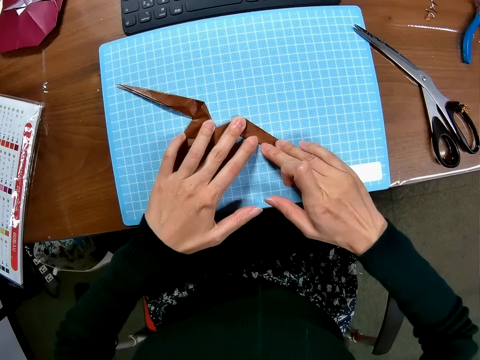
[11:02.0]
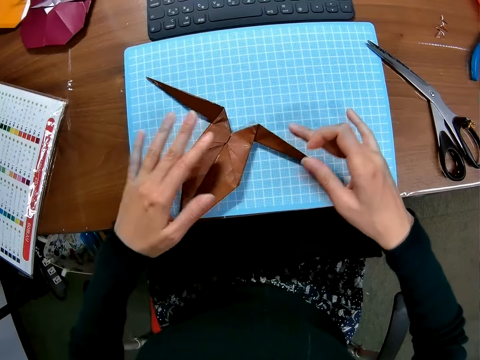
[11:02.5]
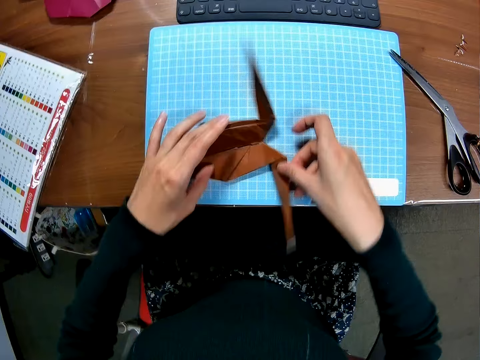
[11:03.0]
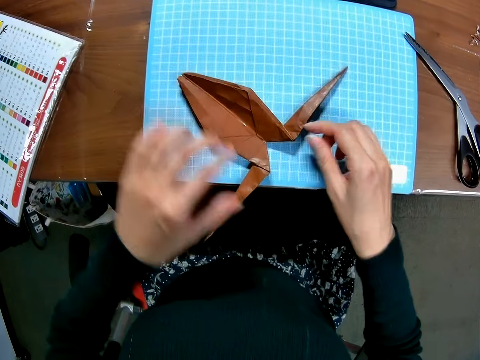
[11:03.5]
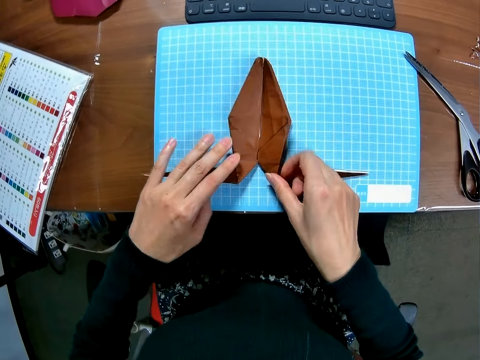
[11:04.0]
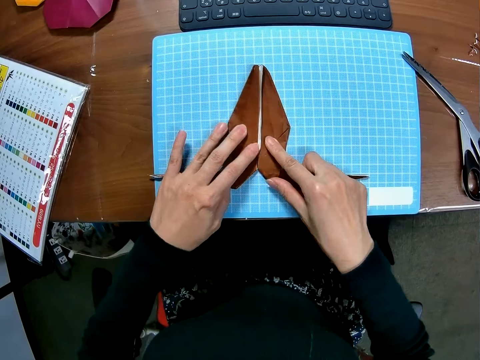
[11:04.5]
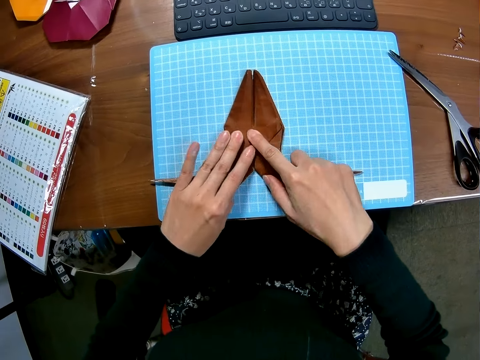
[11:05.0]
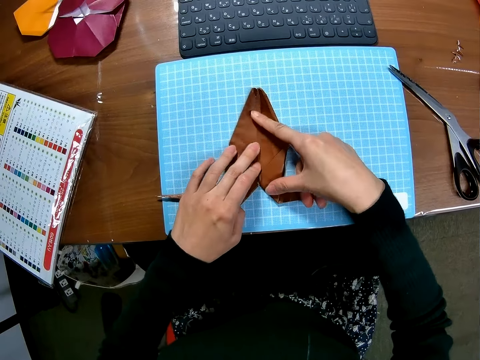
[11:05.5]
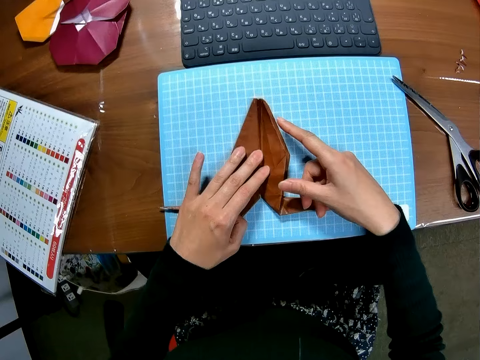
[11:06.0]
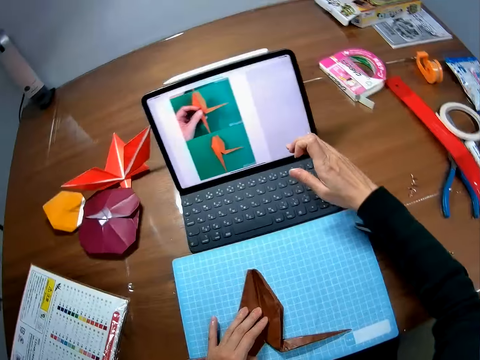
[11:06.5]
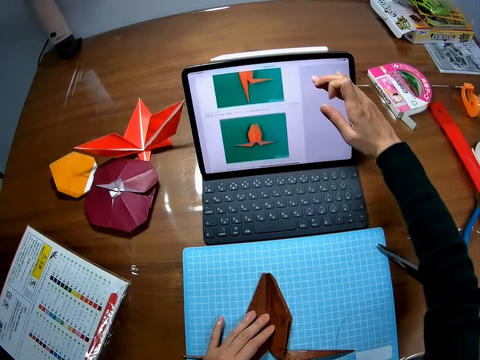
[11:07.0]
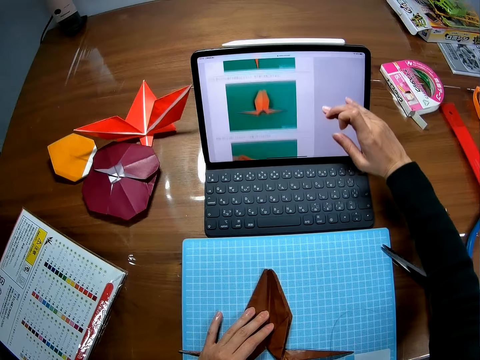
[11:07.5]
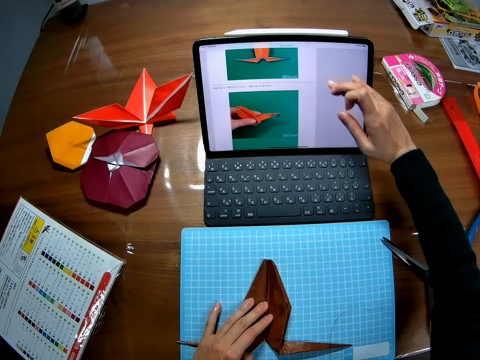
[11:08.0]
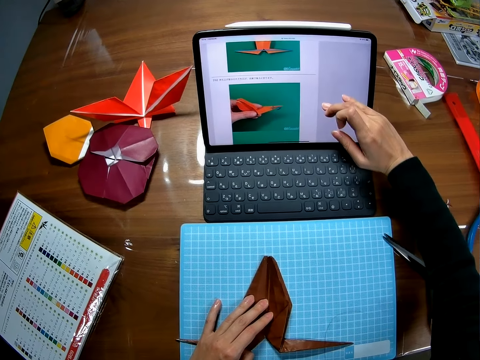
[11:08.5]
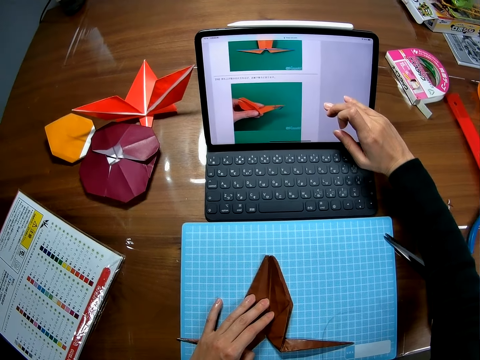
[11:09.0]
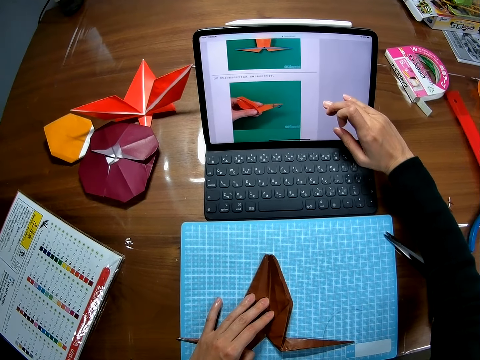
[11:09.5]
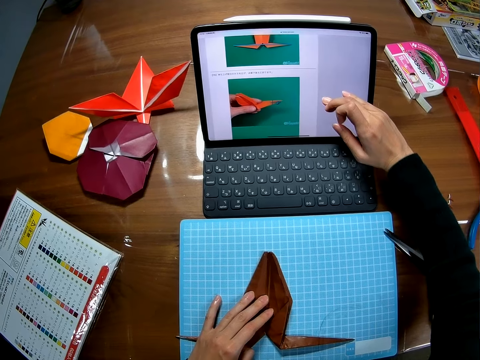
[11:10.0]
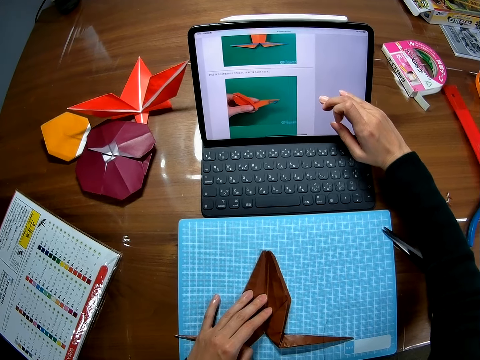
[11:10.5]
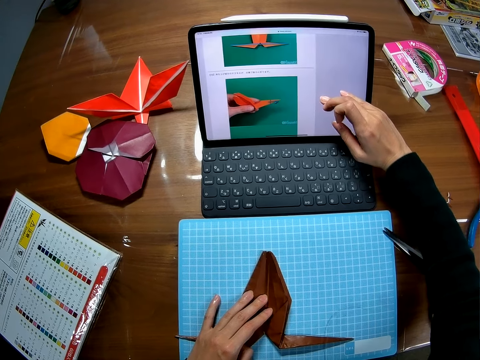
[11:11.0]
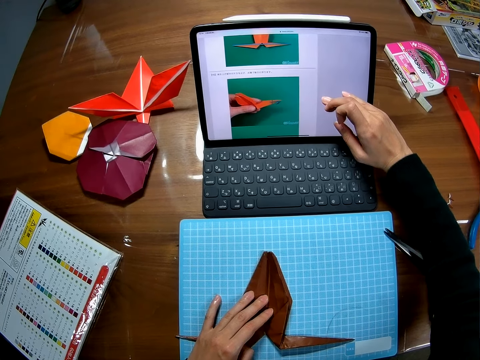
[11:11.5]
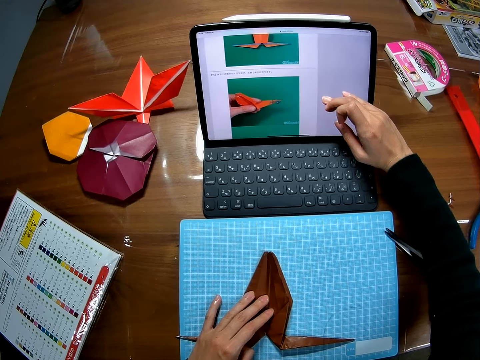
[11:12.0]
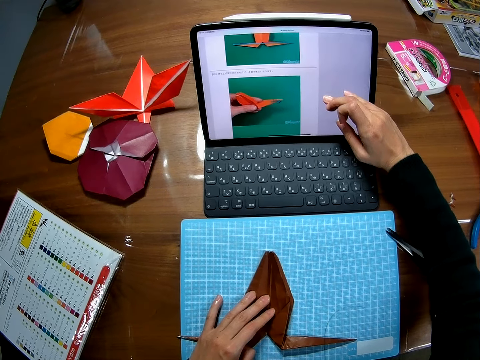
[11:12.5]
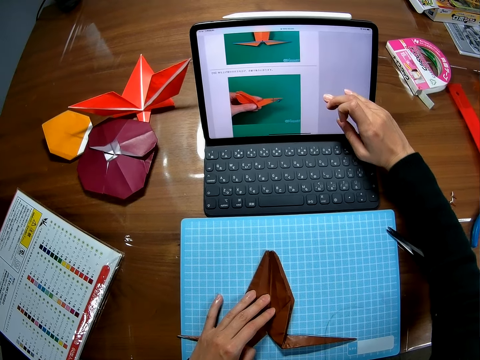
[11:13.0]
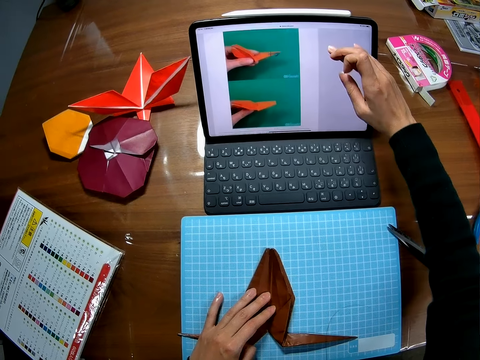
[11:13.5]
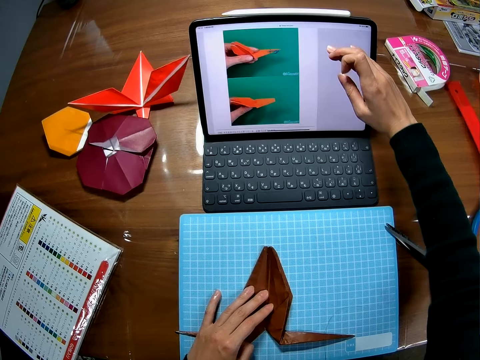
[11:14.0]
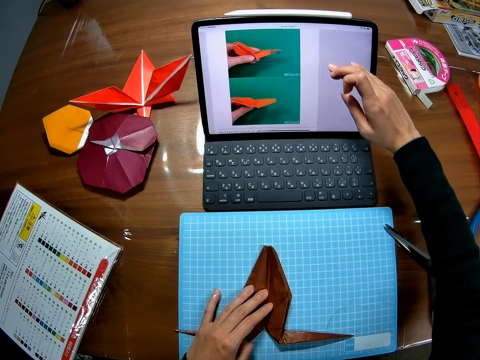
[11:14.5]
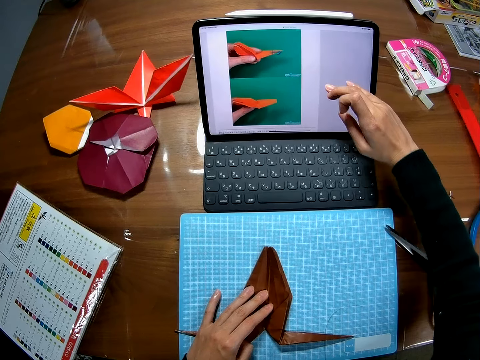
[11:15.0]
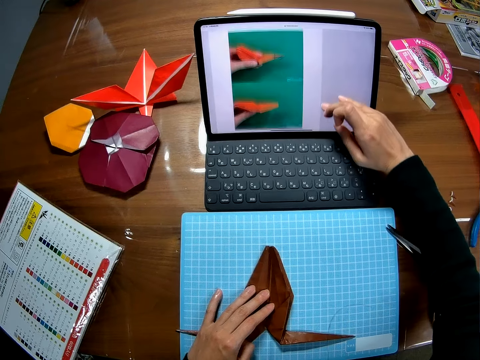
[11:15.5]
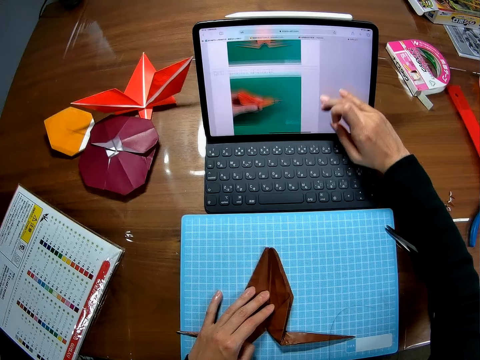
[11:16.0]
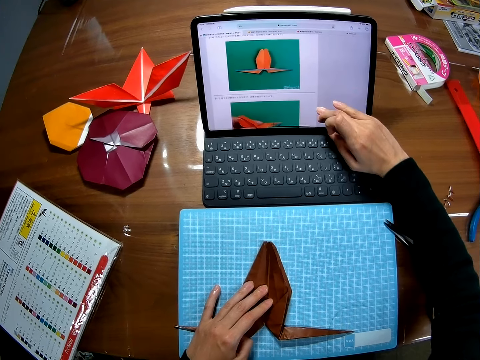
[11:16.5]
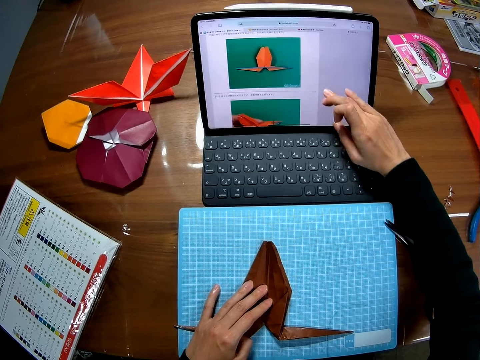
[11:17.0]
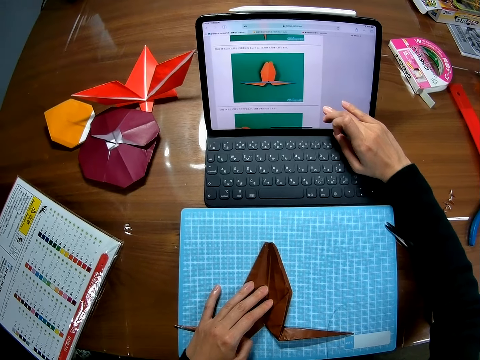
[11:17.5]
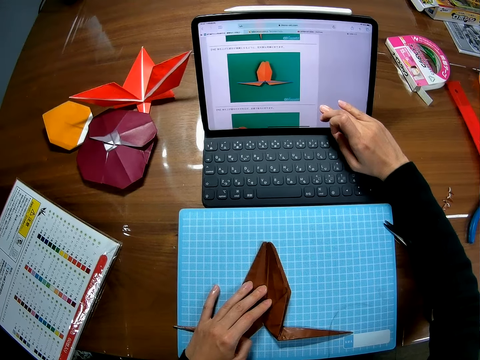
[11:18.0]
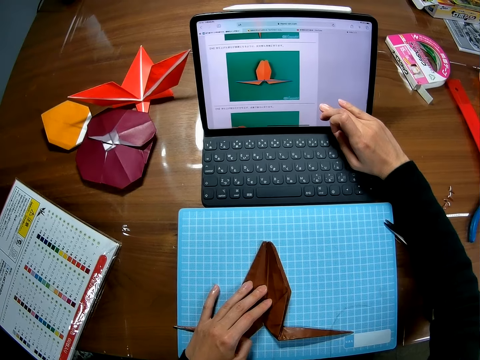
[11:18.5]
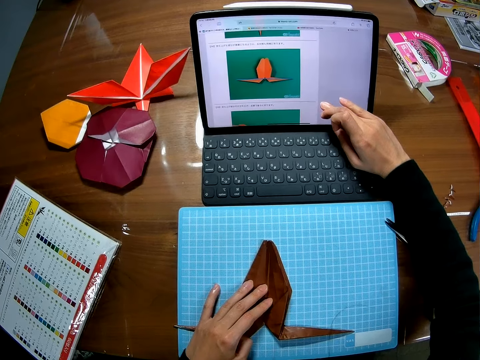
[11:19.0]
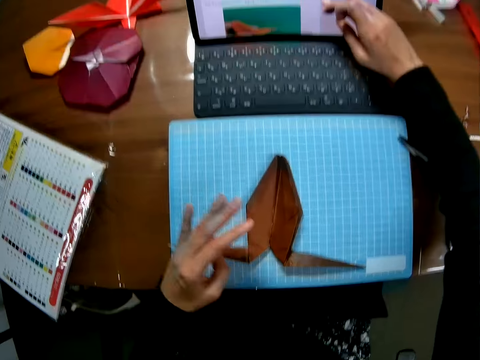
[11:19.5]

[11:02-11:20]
The camera wearer turns the decoration. She straightens the decoration. She operates a laptop on the table with her right hand on the screen. She looks at the laptop. She touches the laptop screen.

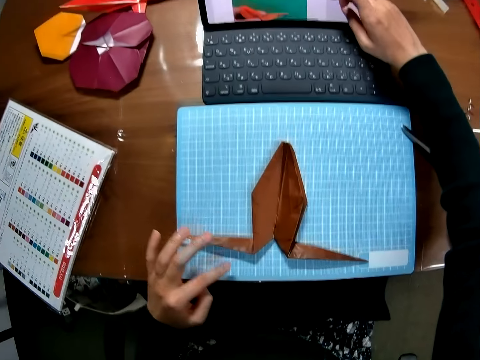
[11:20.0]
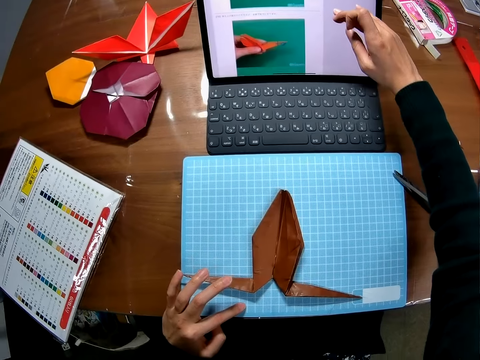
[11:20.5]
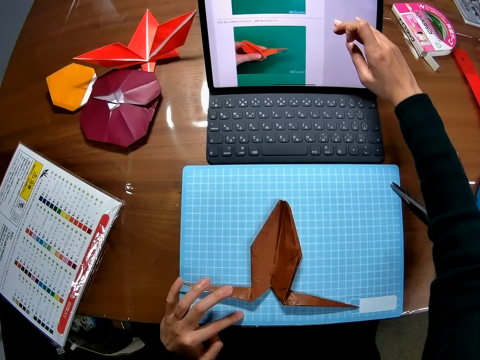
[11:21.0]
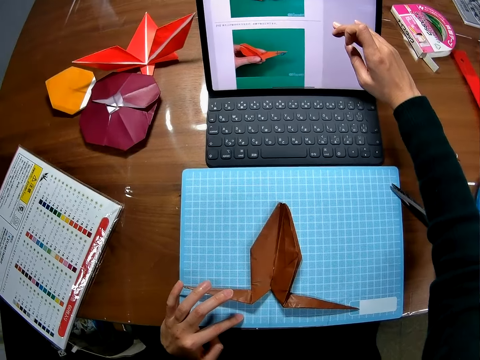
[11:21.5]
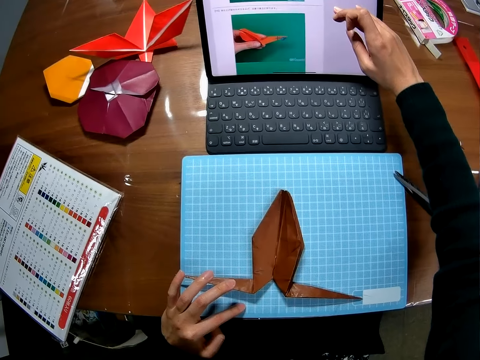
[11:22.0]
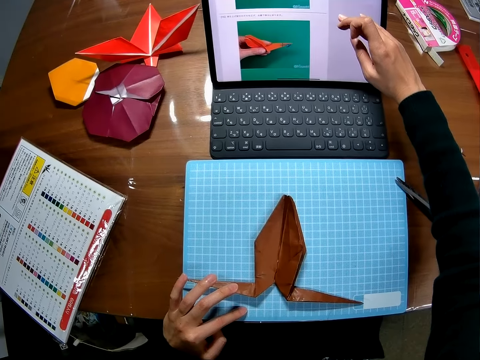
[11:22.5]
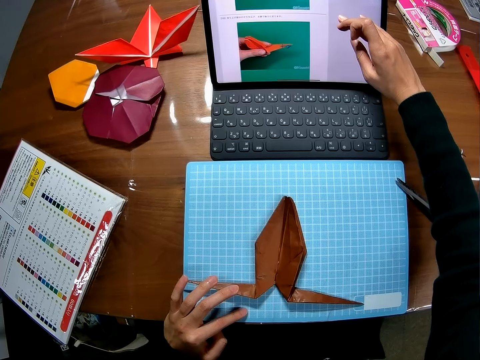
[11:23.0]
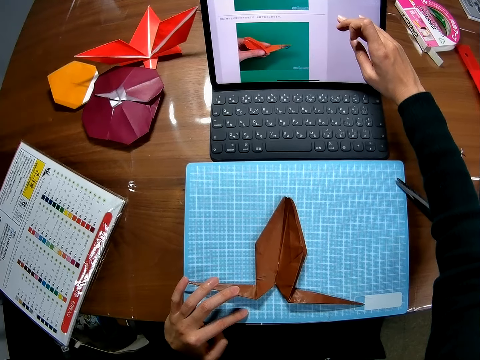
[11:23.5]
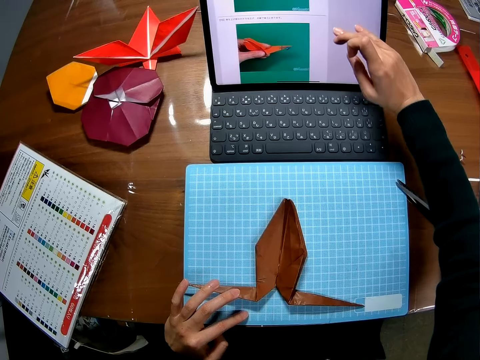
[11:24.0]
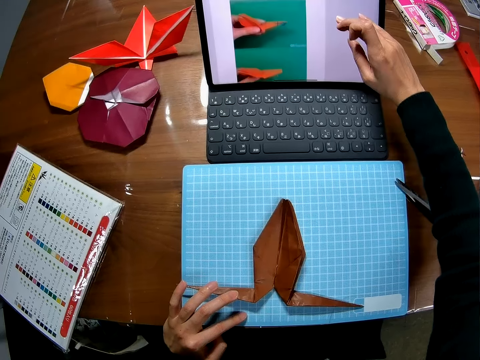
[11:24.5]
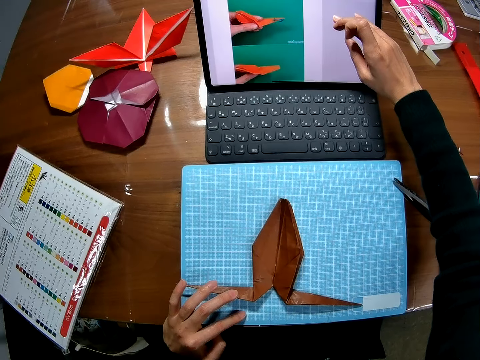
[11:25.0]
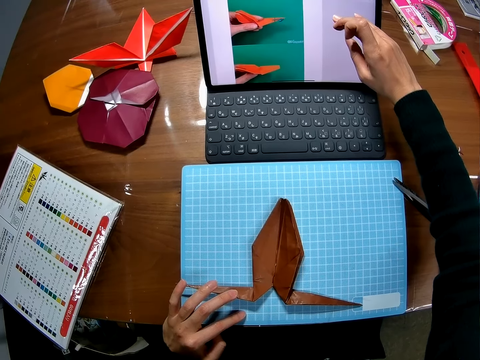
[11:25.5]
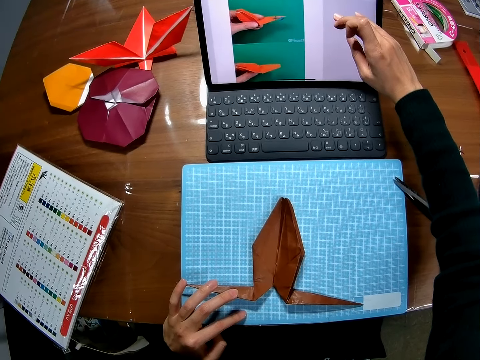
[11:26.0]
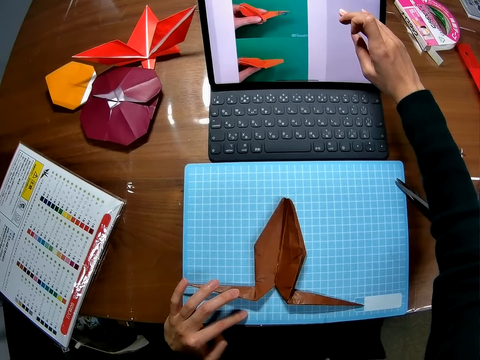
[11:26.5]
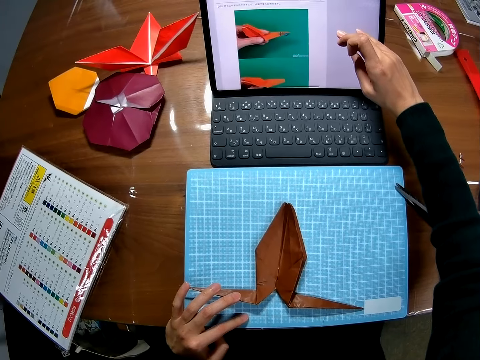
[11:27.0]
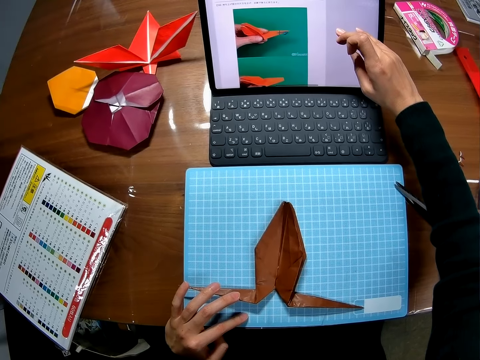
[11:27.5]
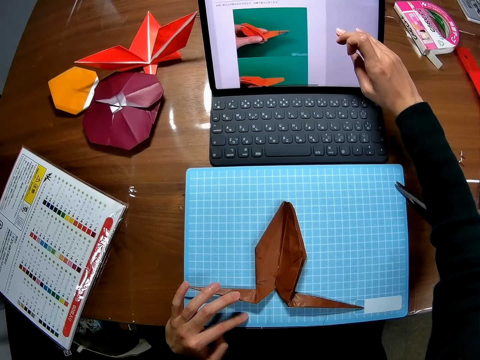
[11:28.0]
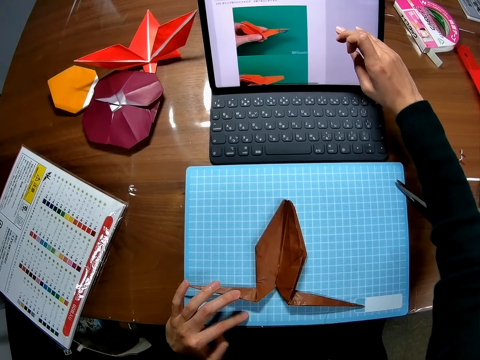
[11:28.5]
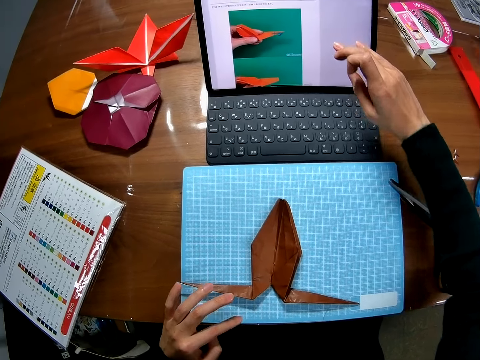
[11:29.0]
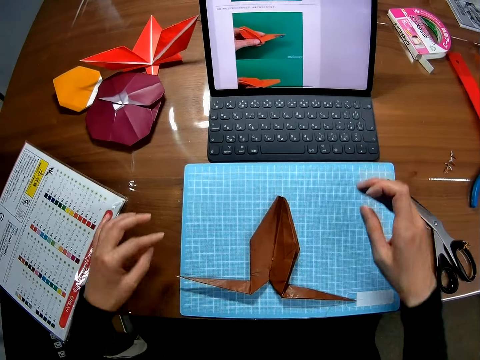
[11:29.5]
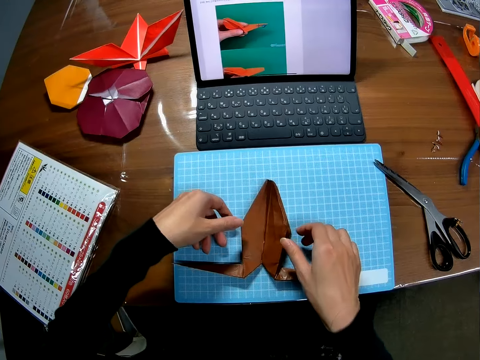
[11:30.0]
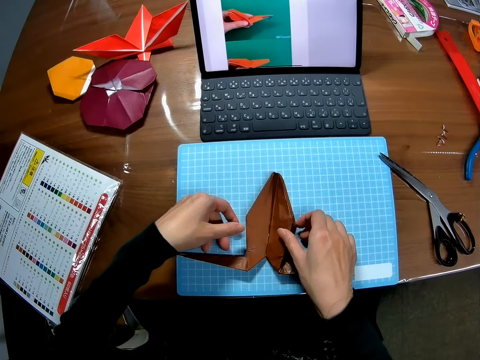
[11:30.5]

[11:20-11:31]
The camera wearer folds the piece of paper on the cutting sheet with both hands.
